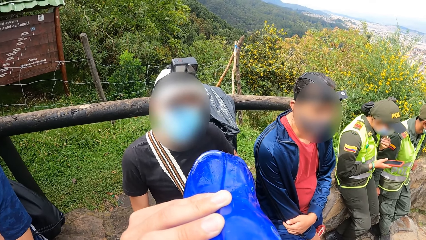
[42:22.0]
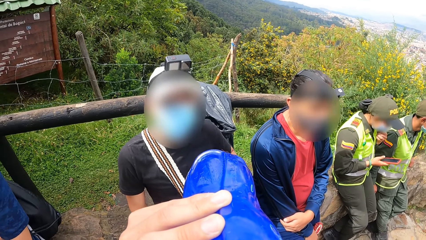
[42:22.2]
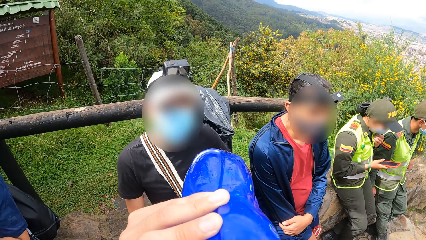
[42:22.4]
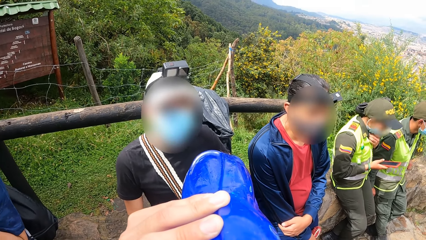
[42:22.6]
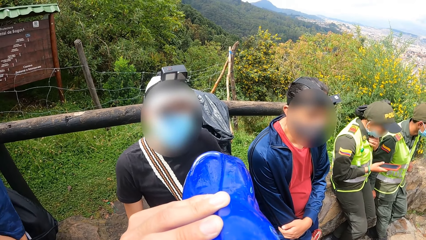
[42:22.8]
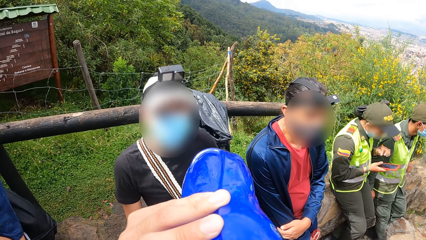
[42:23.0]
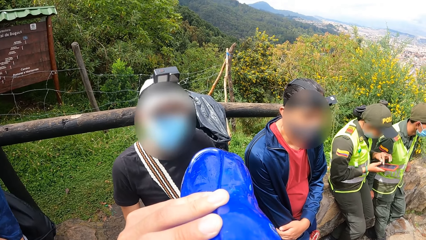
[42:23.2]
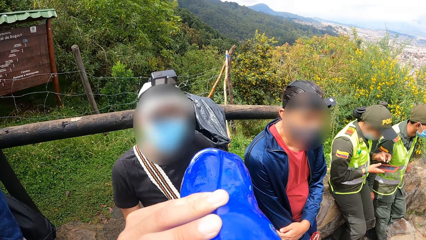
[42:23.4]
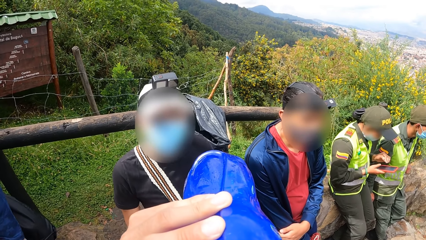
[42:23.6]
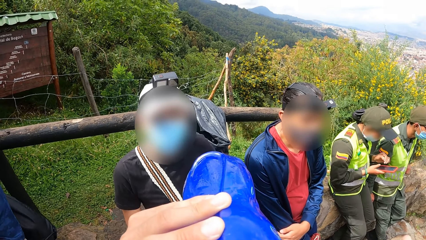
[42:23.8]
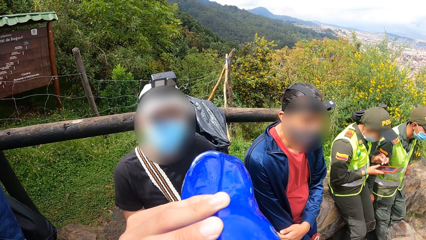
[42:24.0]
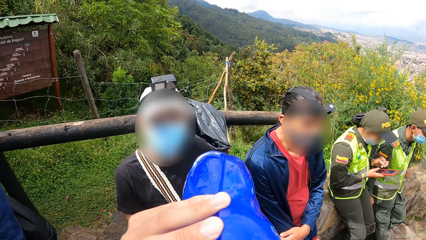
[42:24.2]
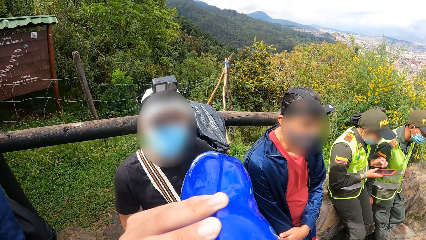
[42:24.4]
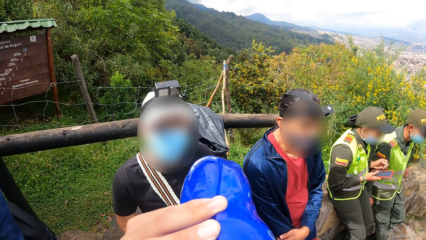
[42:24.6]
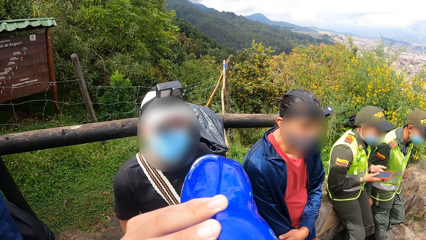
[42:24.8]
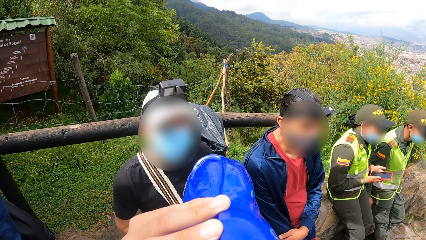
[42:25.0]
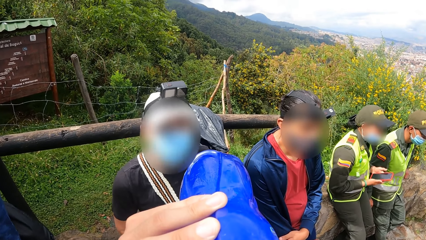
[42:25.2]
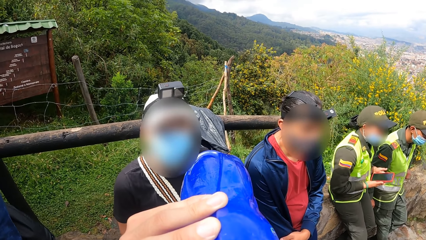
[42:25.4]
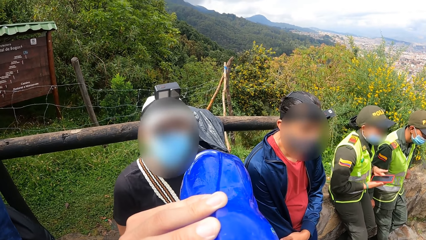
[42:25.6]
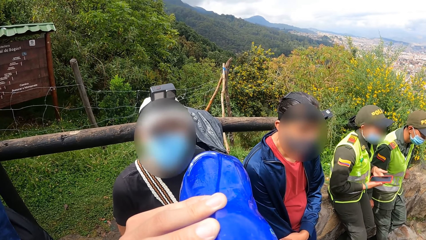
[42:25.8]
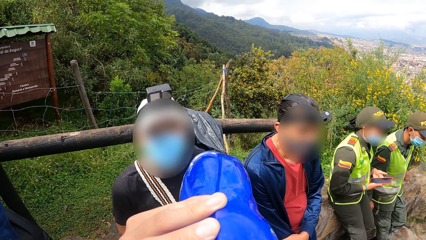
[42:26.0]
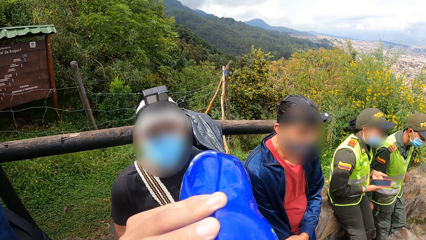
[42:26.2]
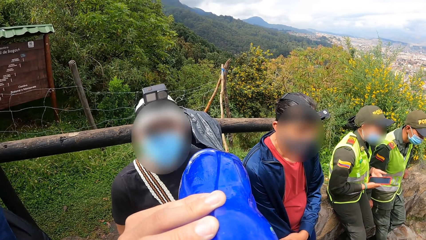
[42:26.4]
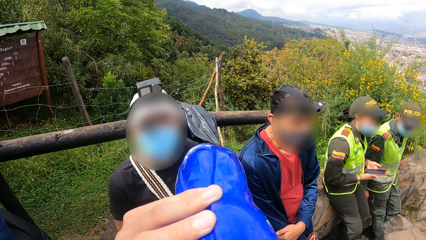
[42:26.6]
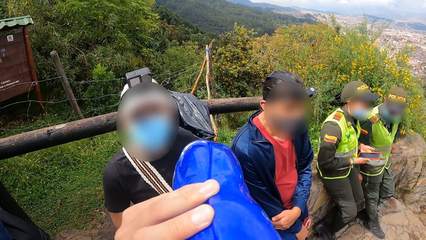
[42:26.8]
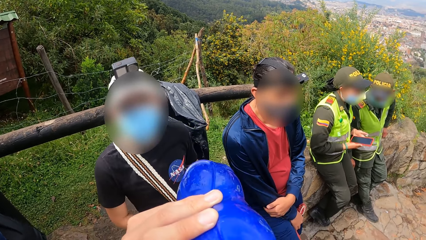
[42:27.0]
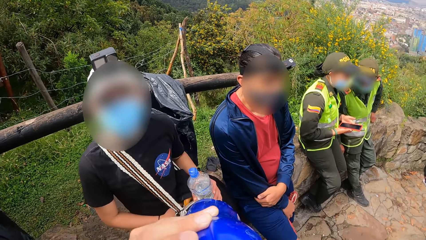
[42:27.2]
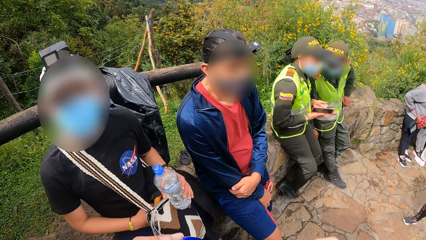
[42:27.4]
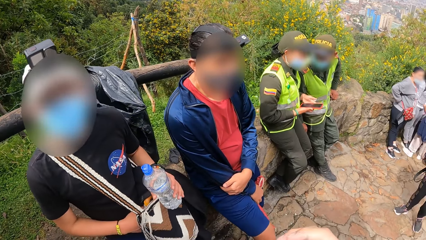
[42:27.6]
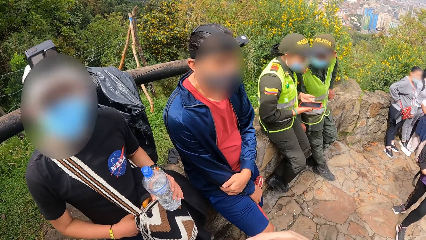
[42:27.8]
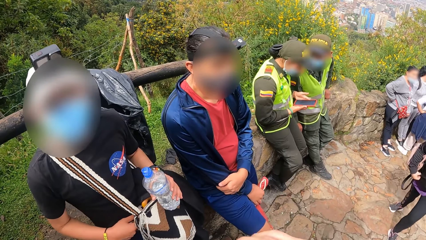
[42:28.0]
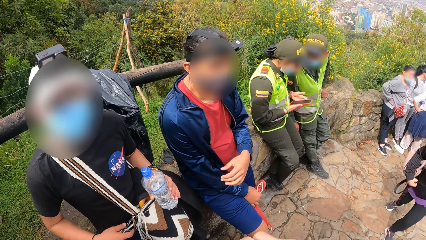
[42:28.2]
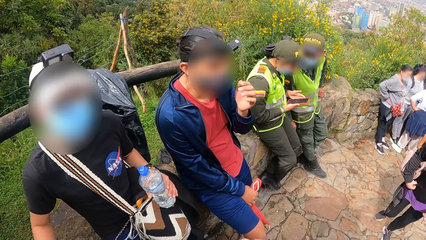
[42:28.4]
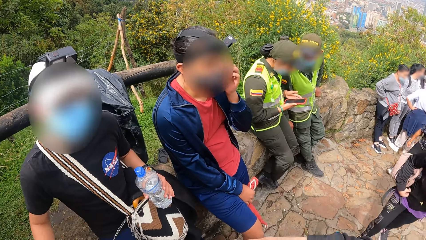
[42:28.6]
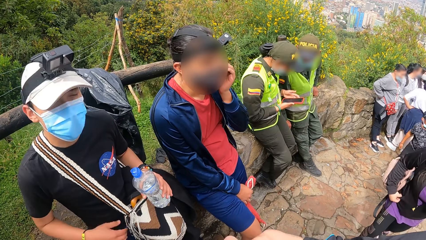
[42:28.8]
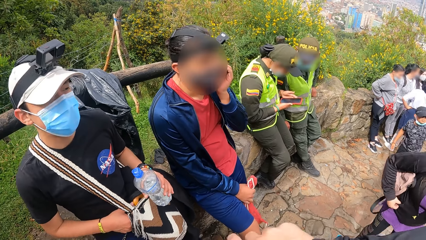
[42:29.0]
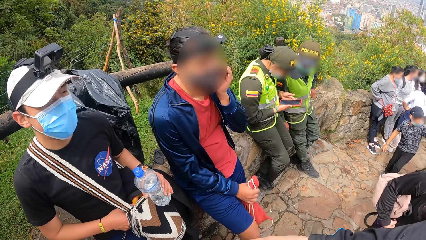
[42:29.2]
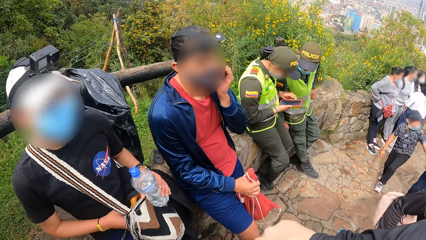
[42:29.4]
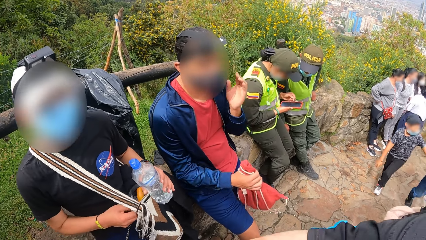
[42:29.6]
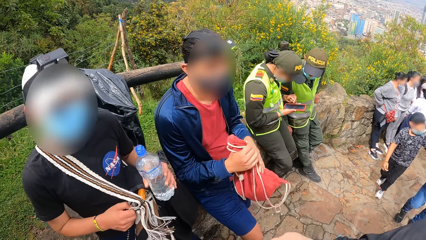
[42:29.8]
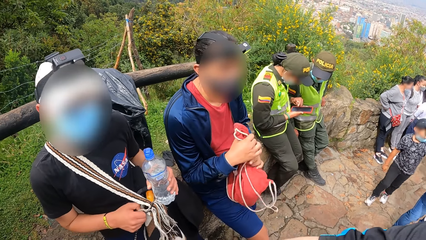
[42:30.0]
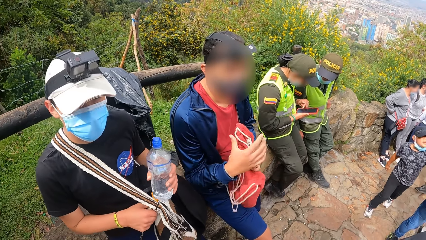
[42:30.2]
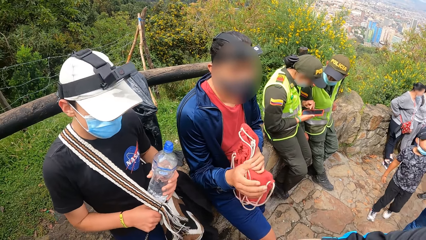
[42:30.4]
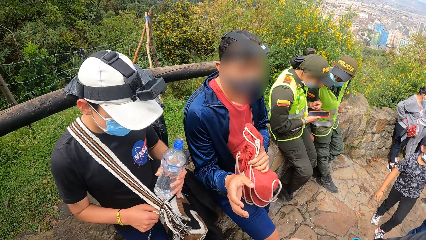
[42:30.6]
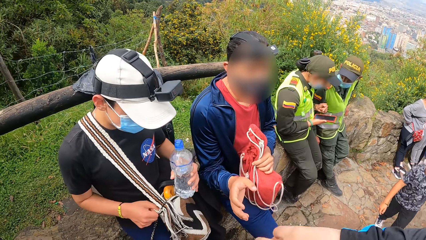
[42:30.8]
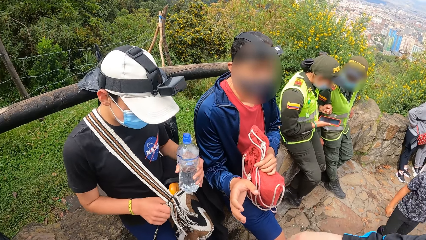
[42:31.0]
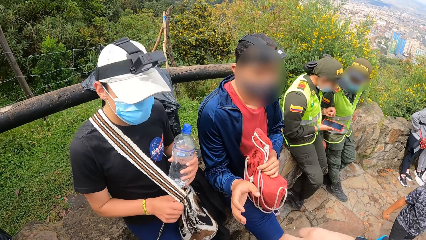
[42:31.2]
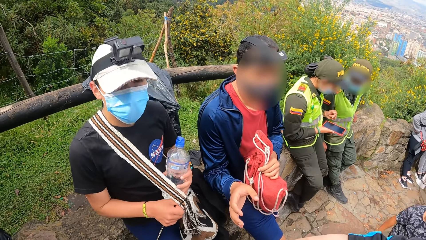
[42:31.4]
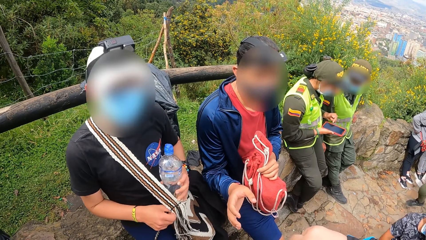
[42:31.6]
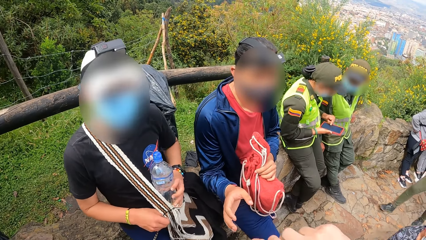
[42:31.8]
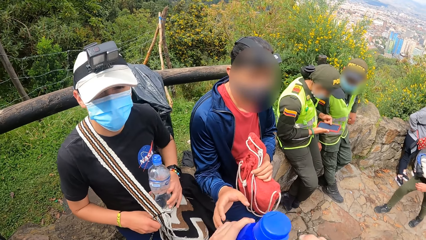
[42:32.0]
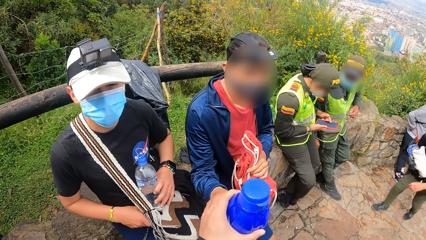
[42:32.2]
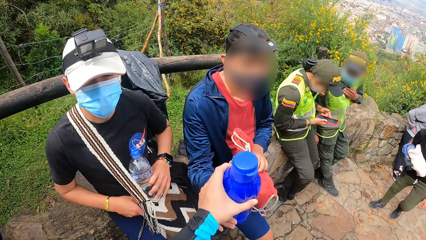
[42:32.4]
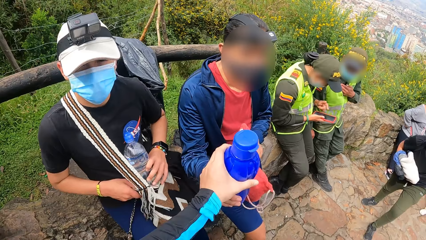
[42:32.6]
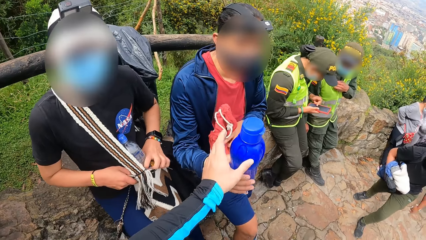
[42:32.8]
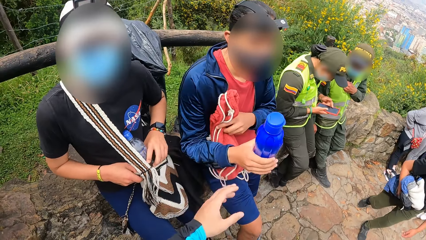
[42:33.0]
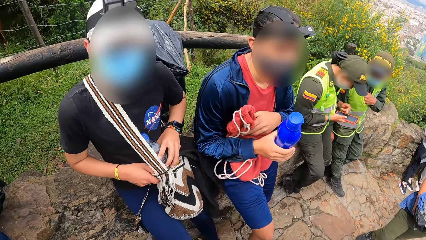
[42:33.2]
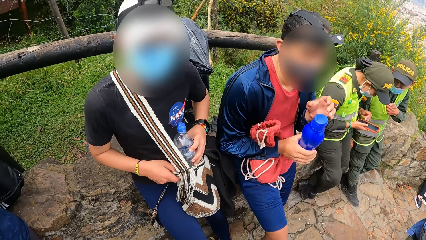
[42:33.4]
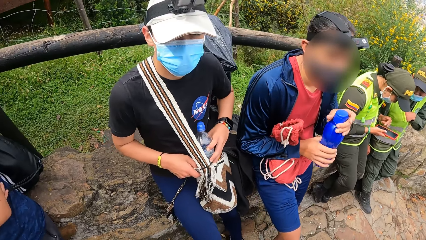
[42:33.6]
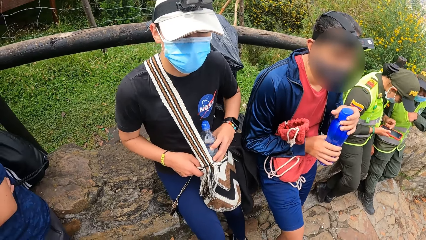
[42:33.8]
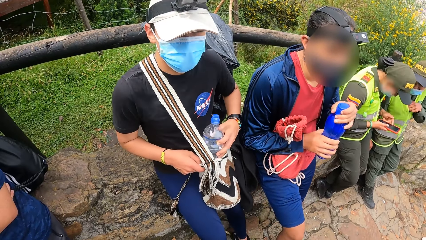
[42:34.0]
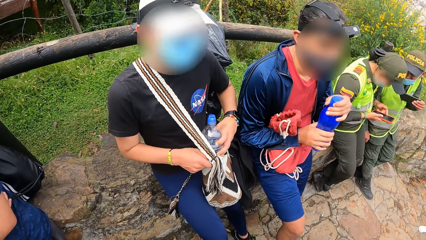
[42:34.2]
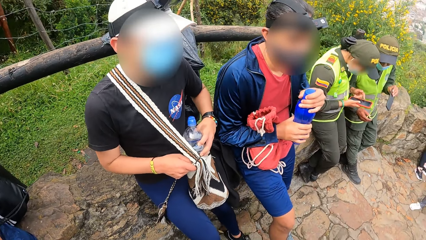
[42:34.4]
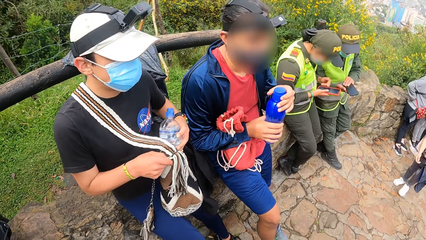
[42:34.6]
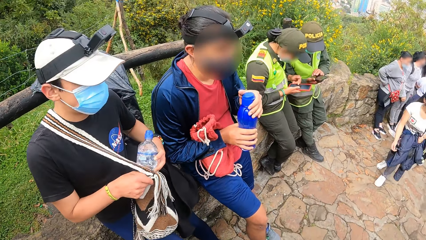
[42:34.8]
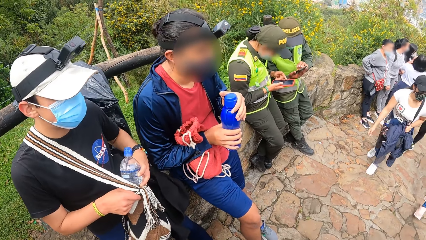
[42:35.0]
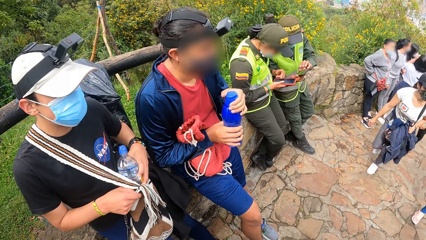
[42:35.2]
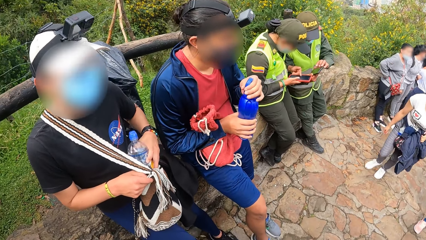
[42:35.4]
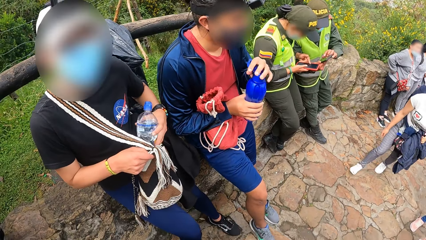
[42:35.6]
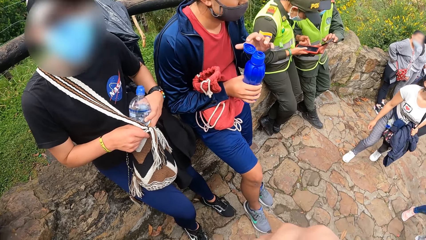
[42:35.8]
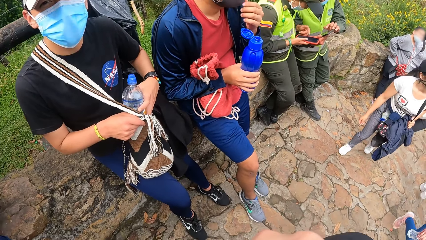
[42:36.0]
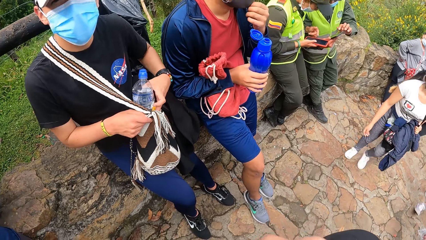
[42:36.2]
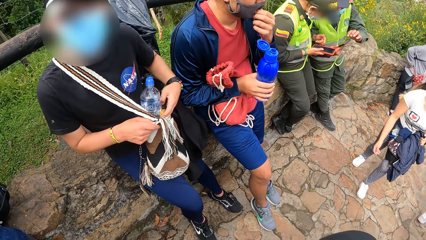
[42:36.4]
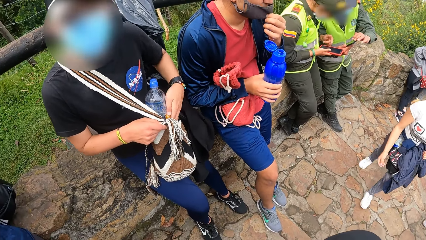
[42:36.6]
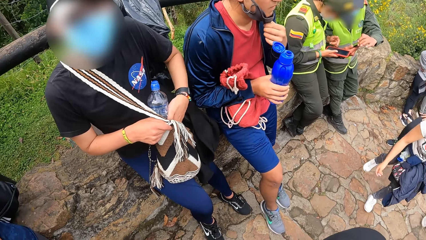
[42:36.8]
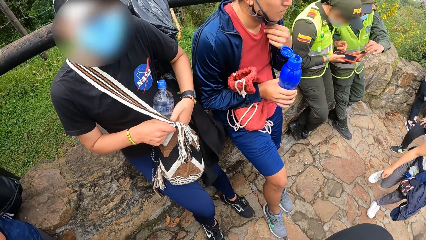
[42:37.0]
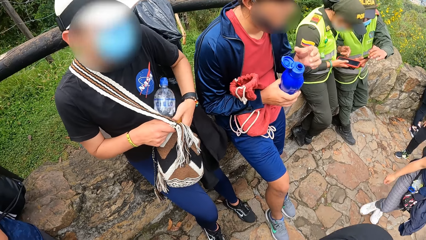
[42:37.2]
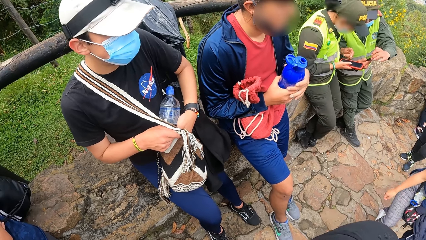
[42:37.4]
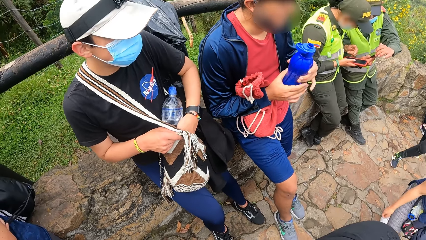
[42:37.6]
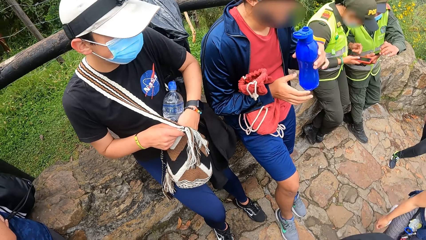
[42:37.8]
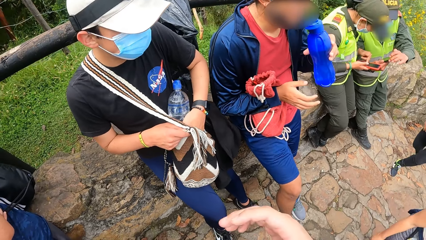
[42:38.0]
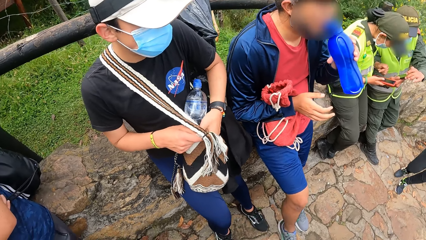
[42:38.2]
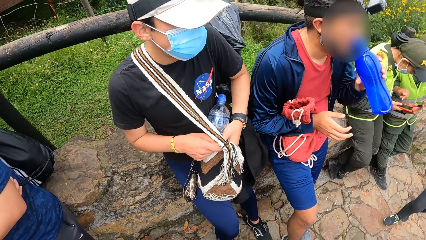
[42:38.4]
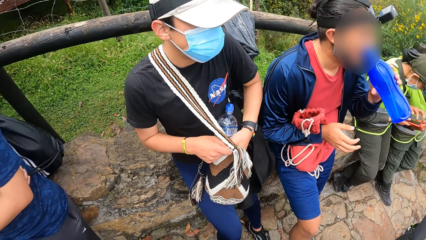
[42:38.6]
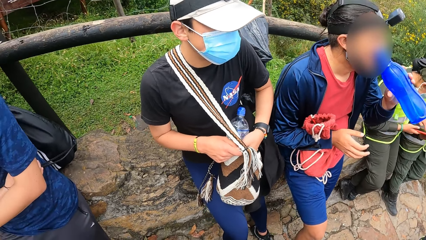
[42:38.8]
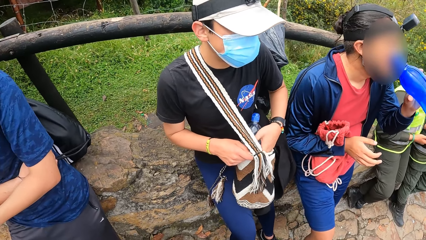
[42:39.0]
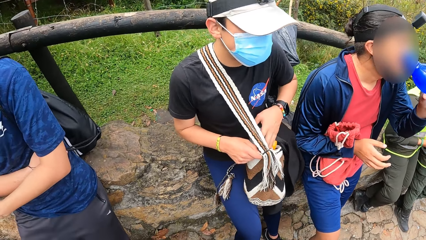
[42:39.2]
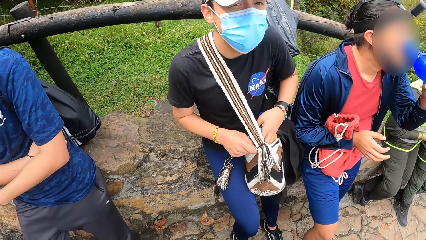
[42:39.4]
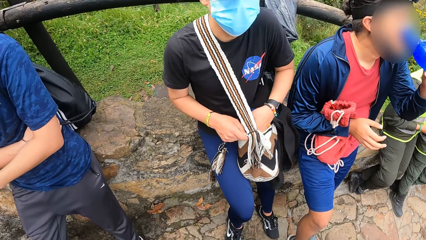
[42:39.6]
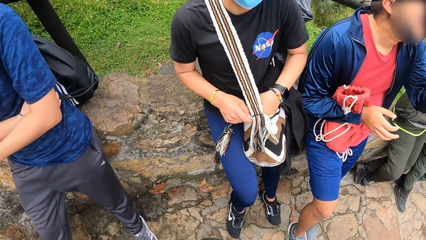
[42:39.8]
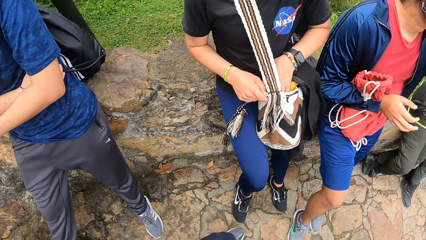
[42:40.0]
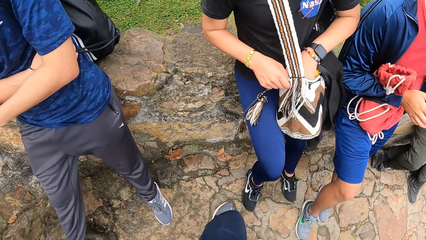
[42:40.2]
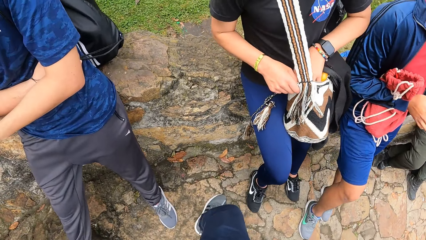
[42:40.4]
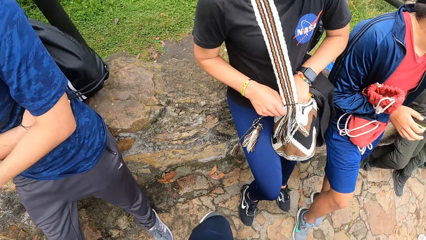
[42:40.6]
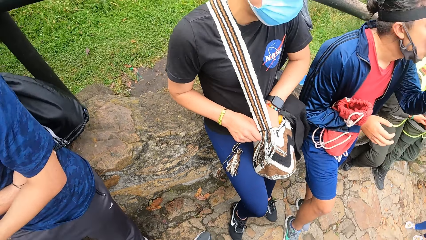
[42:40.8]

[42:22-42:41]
A policewoman adjusts the nose mask on her face with her left hand. The policewoman operates the phone in her right hand with her left hand. A man adjusts the nose mask on his face with his left hand and lifts the knapsack in his right hand. Another man lifts the sling bag with his right hand. The first man passes the knapsack in his right hand to his left hand. The policewoman operates the phone in her right hand with her left hand. The camera wearer passes the bottle of water in his left hand to the first man. The other man puts the bottle of water in his left hand into the sling bag. A policeman puts his left hand into his vest. The first man holds the knapsack with his right arm. The policeman takes out a phone with his left hand from his vest. The first man opens the bottle of water in his right hand with his left hand. The policeman operates the phone in his right hand with his left hand. The first man adjusts the nose mask on his face with his left hand. The first man drinks from the bottle of water in his left hand.
